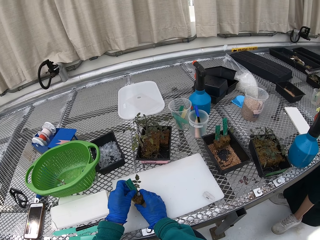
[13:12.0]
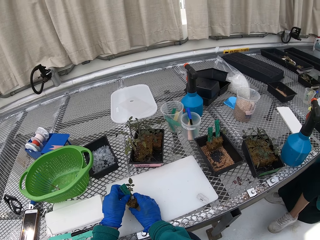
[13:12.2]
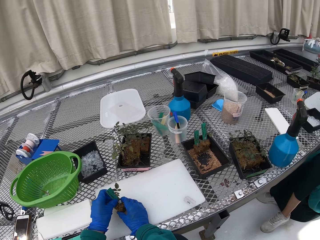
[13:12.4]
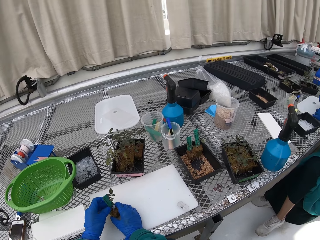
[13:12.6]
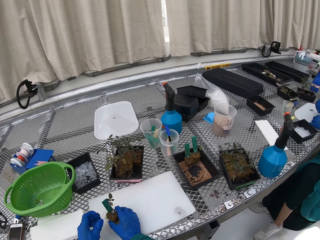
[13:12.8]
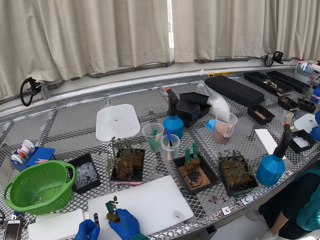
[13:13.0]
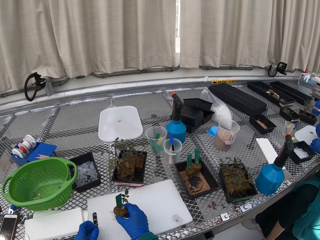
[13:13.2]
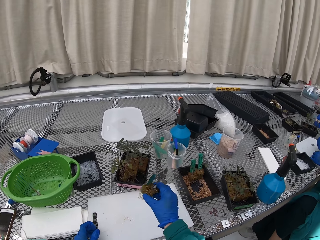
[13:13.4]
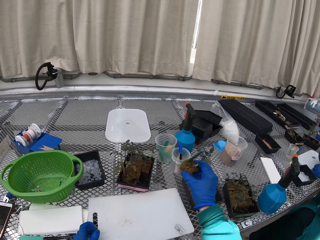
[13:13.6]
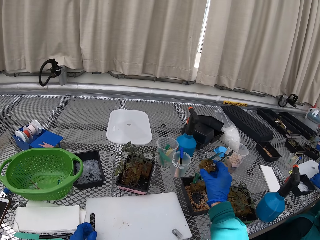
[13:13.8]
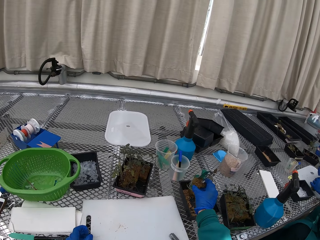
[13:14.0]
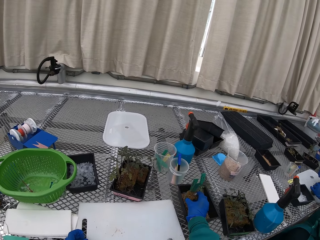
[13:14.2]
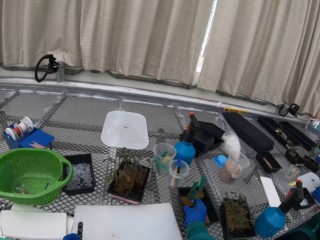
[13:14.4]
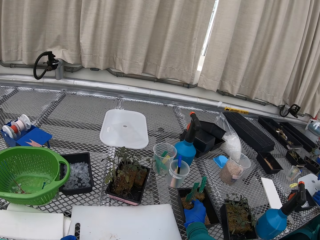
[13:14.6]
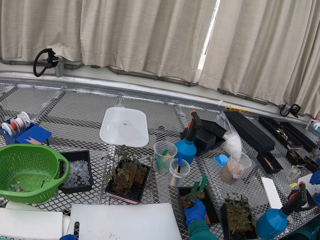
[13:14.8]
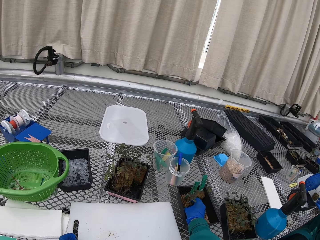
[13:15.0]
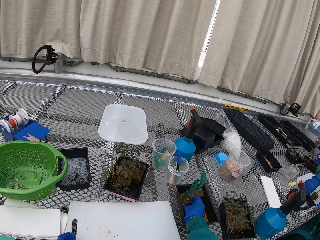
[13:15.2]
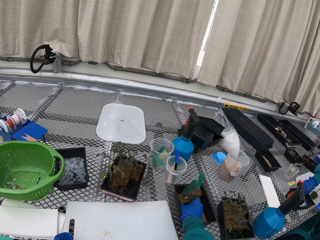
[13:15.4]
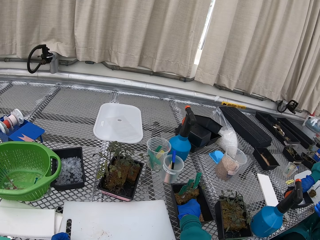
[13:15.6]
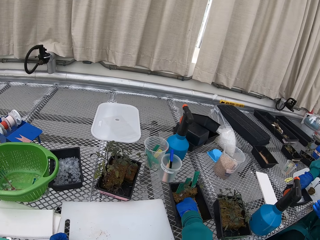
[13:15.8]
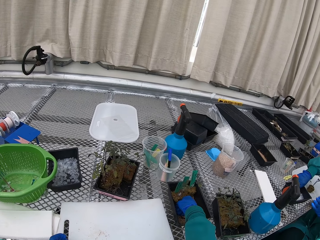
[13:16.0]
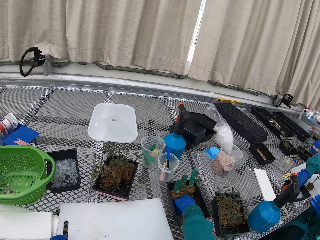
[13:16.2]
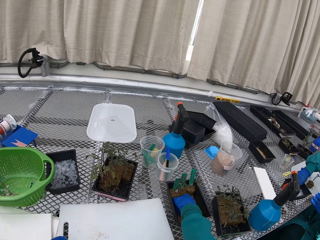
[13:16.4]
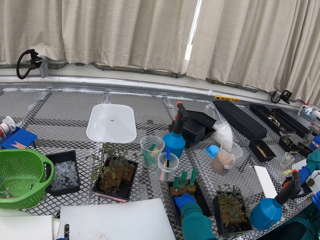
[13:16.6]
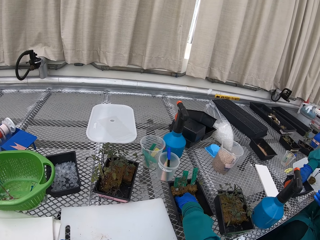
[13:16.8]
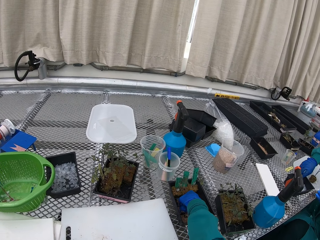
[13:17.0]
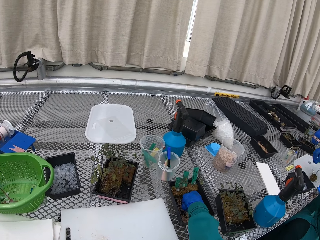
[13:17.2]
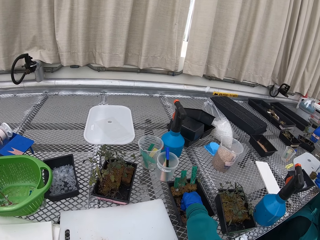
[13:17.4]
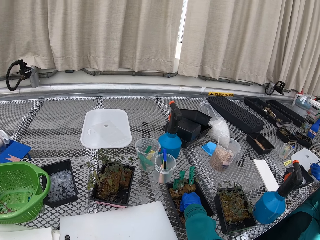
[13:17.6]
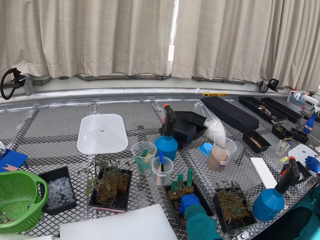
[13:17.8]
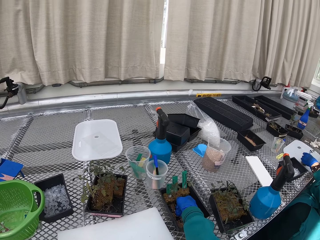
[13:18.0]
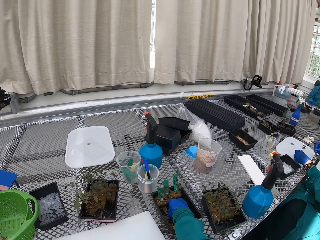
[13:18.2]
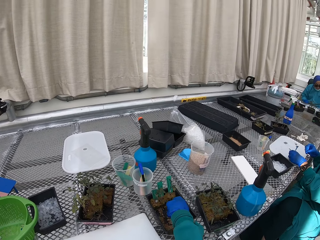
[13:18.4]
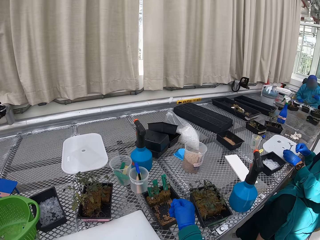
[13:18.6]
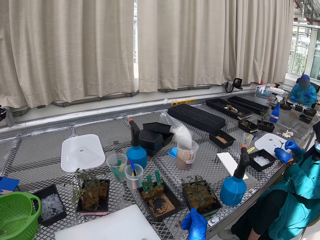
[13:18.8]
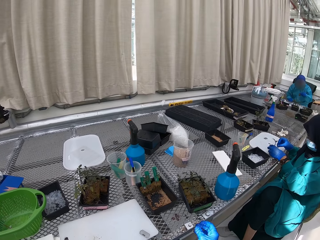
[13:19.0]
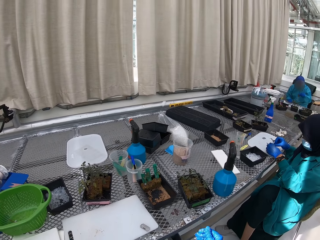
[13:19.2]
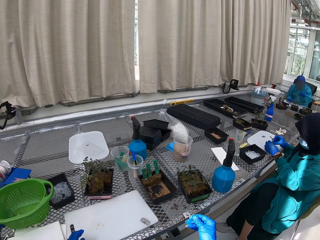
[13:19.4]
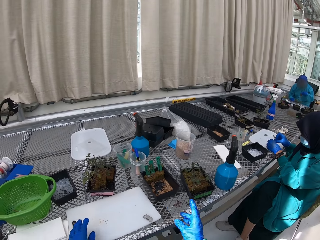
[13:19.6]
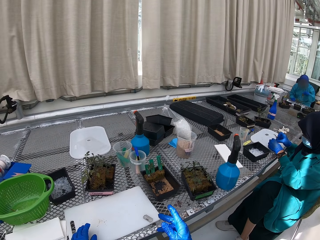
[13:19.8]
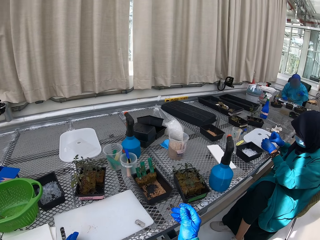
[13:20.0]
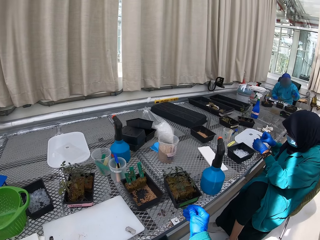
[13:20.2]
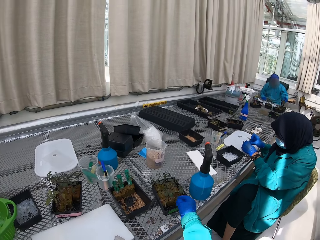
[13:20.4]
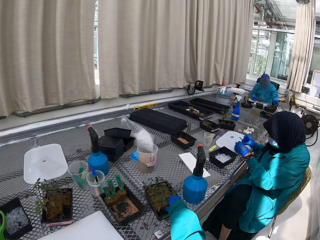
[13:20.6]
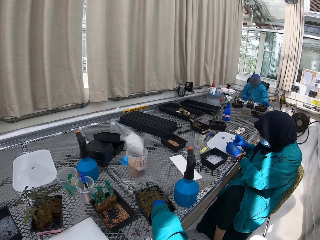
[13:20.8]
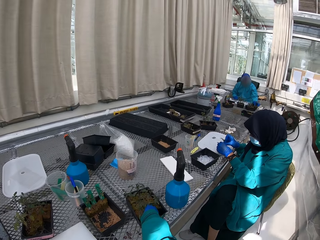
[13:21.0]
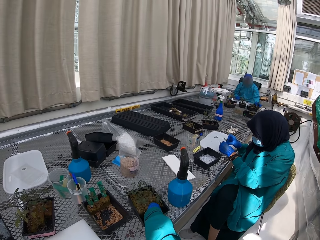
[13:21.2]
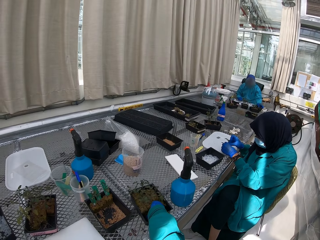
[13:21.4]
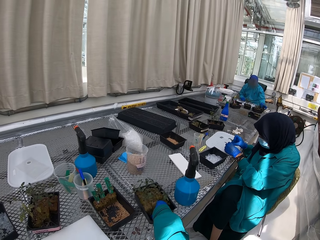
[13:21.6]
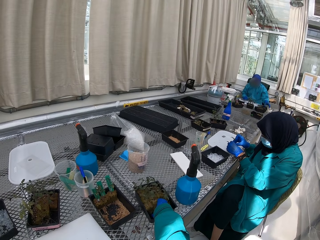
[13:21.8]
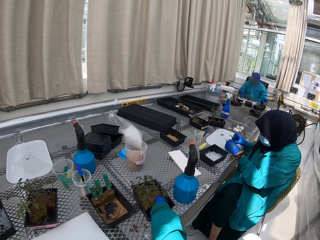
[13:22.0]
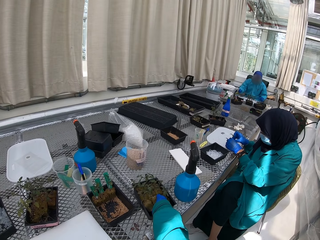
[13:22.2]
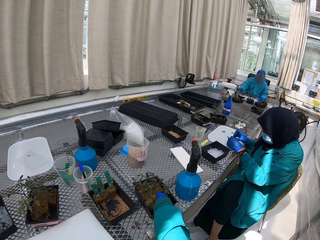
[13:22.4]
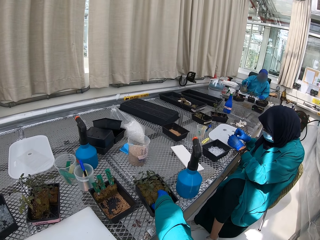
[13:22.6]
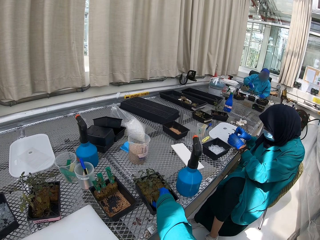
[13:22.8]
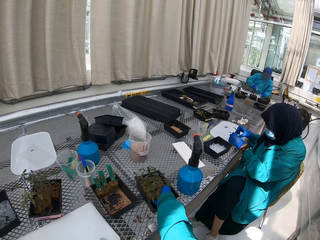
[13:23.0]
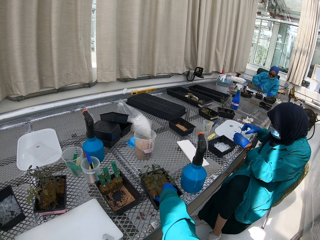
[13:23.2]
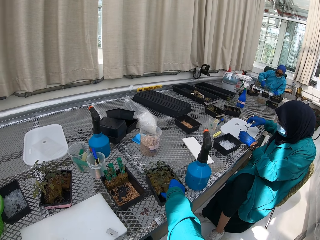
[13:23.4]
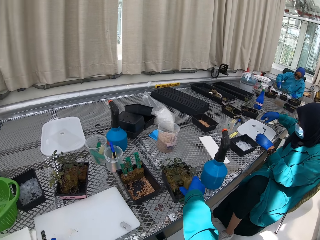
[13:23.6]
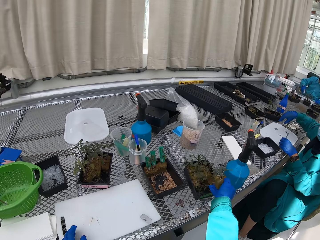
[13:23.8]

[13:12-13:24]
The camera wearer puts the plant in the container. They pick up the plant.

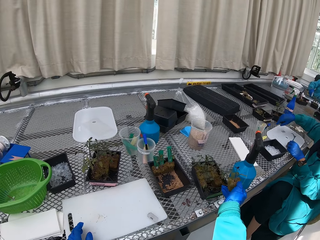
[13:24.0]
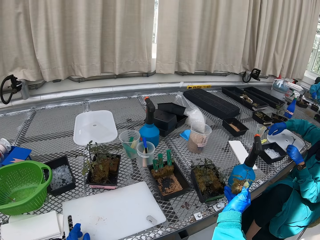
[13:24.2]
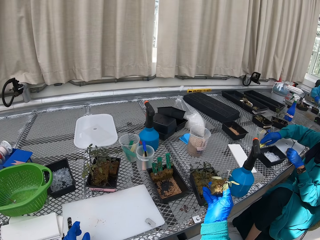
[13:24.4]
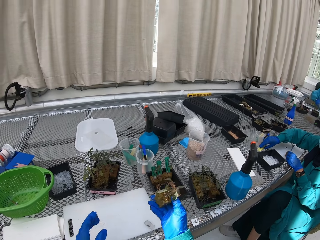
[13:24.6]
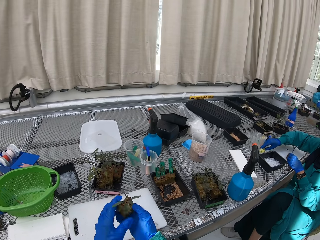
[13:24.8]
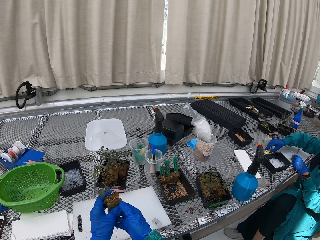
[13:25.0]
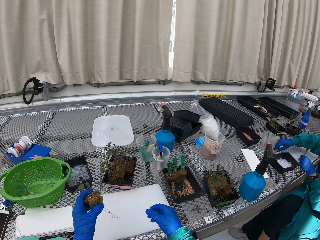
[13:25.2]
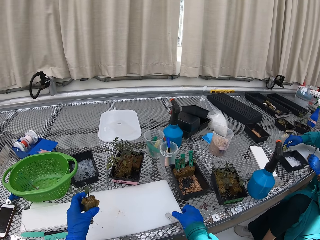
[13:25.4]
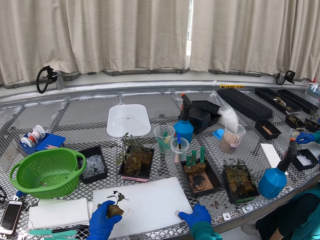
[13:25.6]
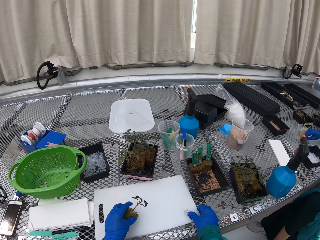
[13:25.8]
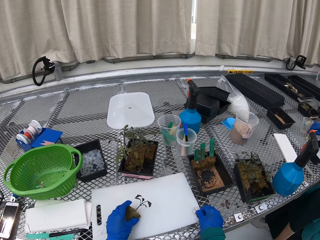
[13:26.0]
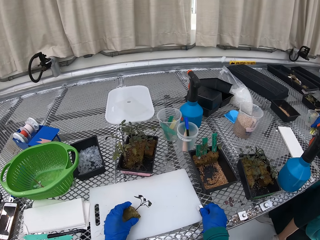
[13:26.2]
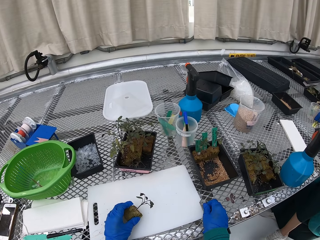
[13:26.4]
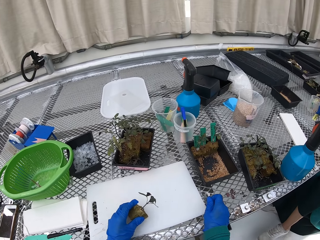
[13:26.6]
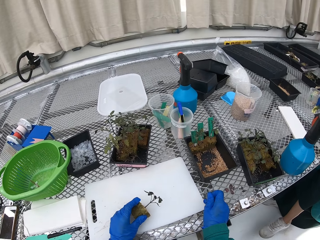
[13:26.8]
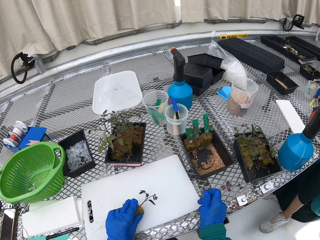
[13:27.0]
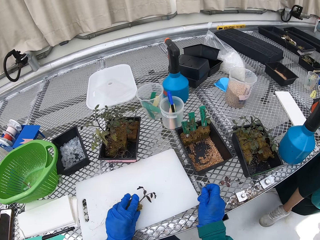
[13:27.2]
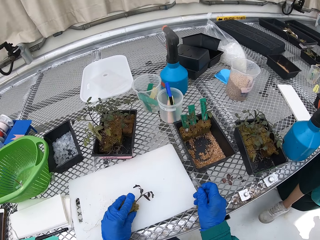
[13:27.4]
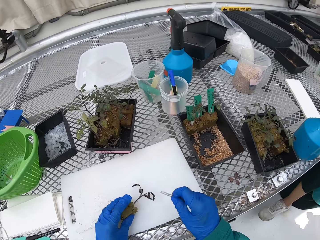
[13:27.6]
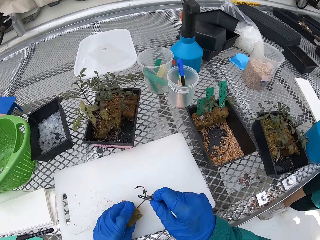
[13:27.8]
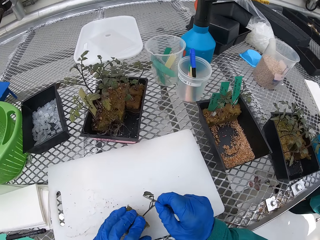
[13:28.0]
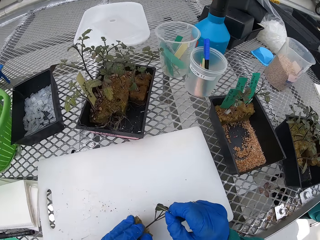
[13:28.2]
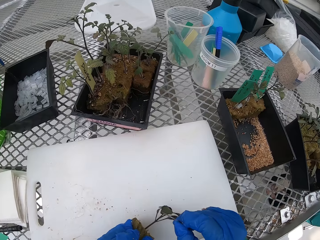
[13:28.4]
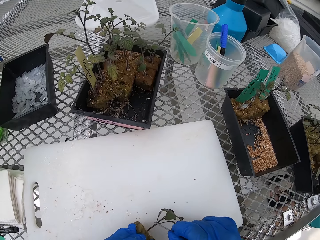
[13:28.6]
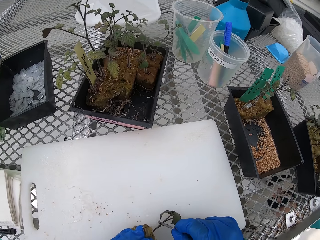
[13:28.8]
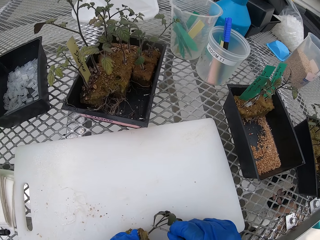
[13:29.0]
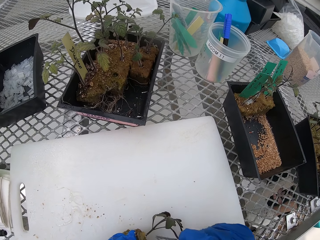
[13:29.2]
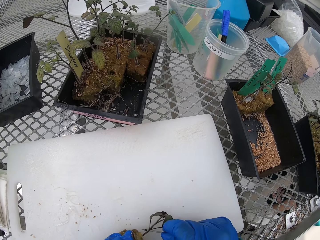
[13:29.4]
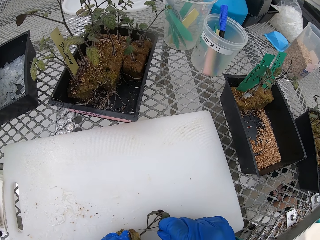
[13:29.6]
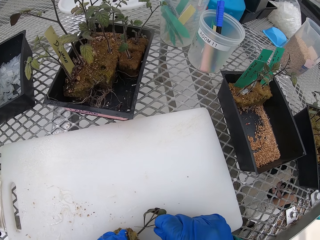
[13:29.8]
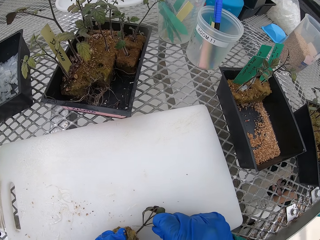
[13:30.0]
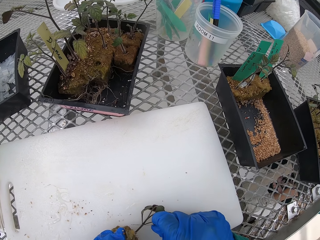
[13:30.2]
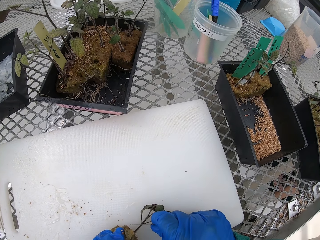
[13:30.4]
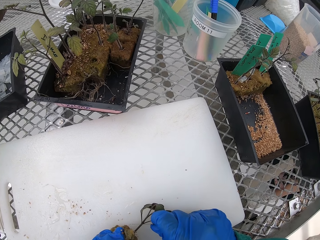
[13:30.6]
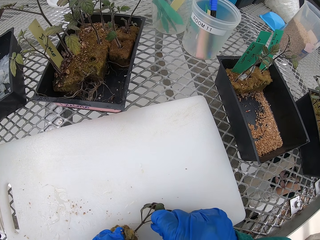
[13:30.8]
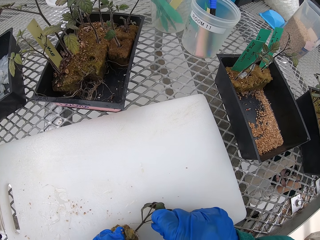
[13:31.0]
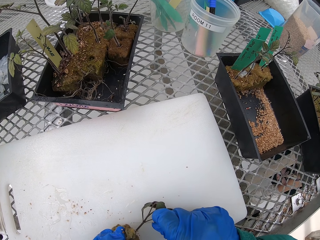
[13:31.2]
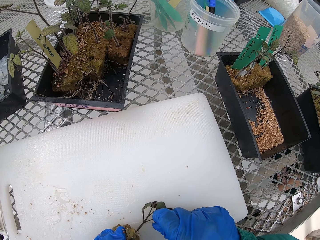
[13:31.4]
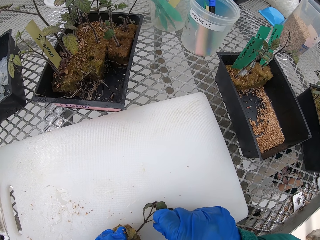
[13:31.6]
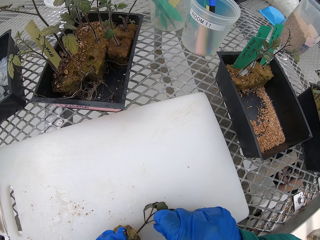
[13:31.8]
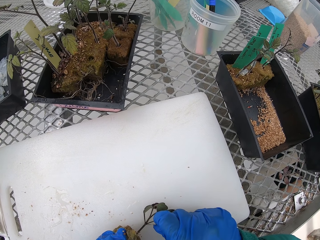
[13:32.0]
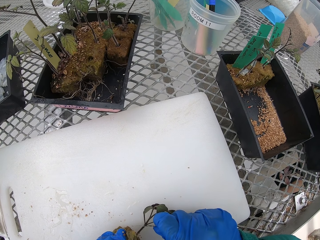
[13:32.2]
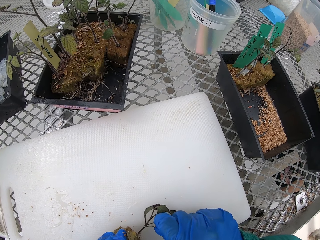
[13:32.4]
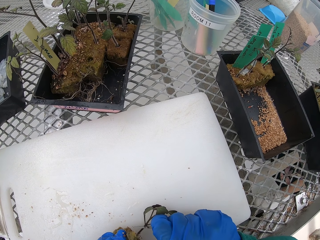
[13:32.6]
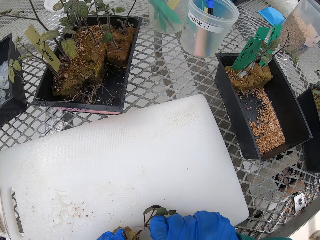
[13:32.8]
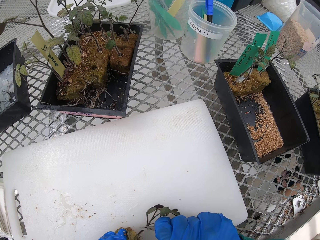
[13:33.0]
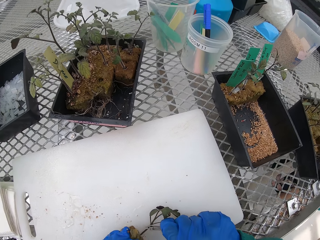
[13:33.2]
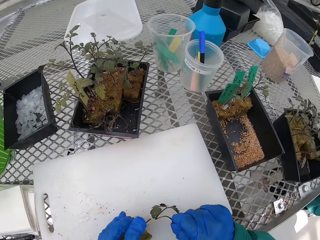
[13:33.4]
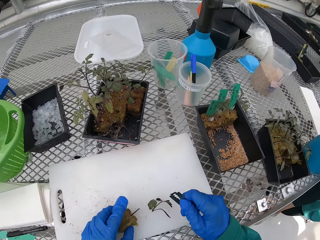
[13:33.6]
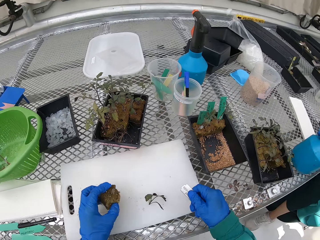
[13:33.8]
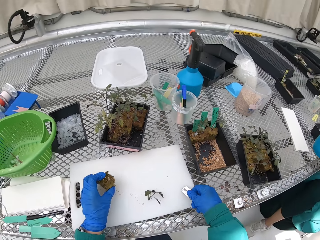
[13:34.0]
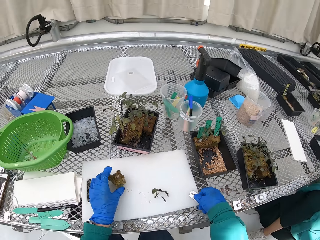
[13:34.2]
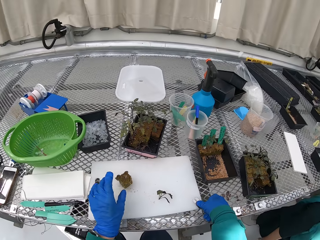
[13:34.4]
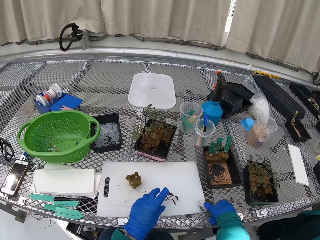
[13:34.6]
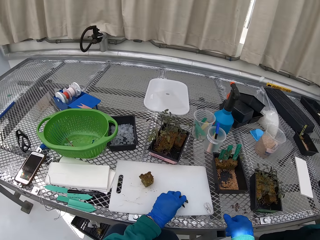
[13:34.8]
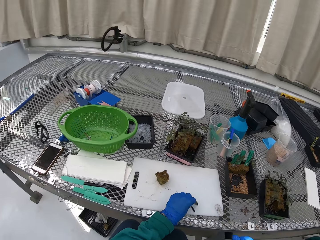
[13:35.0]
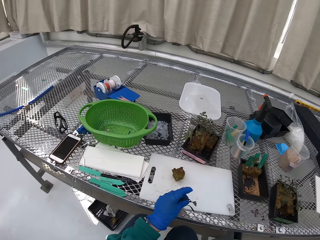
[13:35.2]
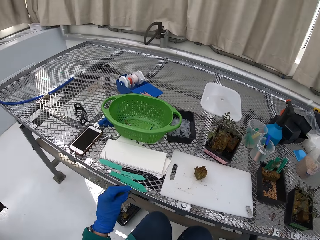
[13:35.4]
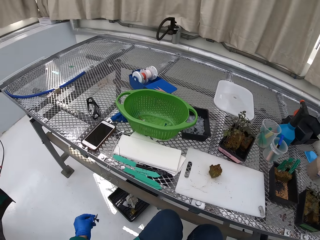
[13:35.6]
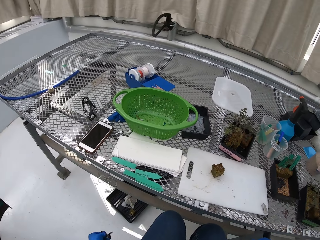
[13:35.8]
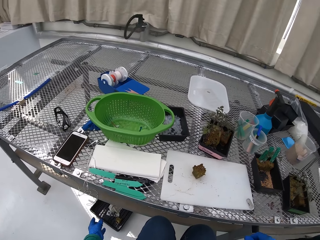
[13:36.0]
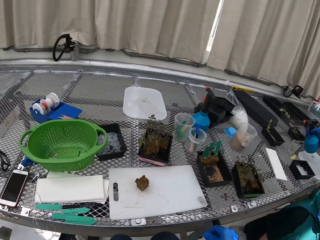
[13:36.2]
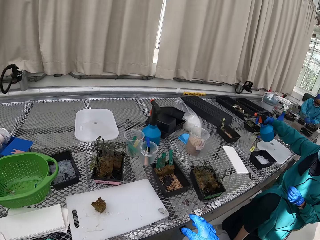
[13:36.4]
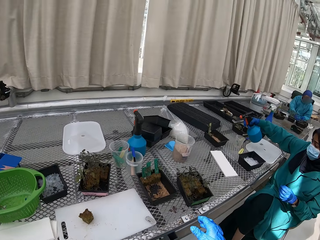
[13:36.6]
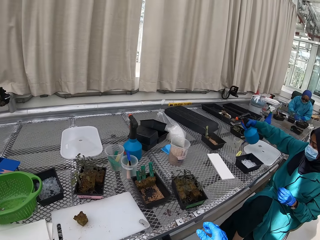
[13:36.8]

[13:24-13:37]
The camera wearer picks up the blade. They cut the plant. They put the blade down. They put the part of the plant in the bin.
